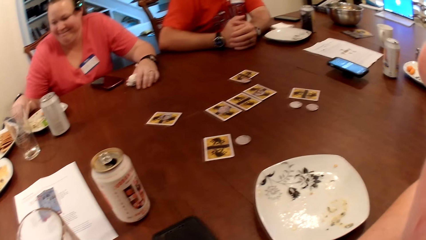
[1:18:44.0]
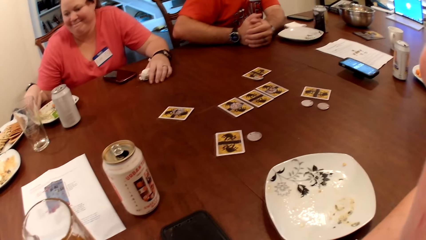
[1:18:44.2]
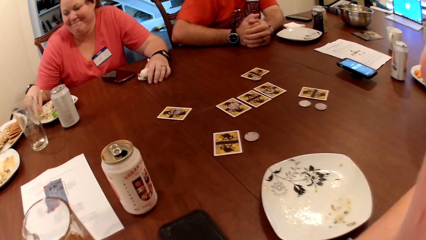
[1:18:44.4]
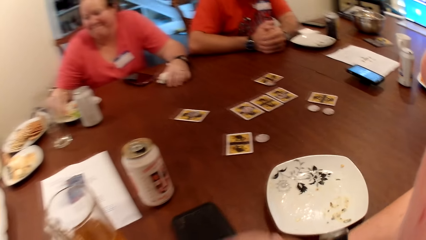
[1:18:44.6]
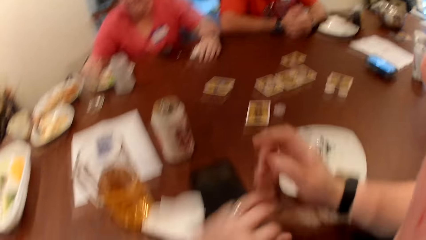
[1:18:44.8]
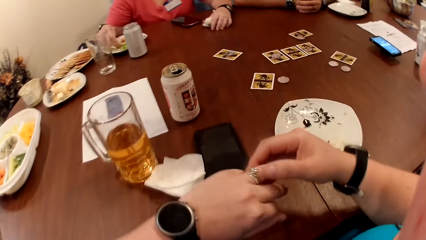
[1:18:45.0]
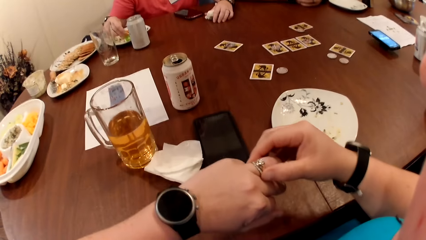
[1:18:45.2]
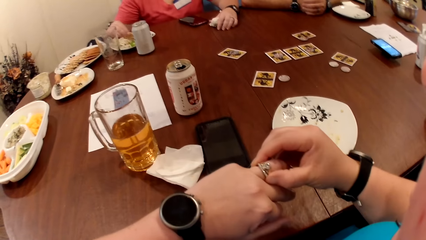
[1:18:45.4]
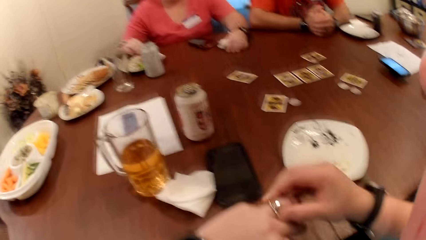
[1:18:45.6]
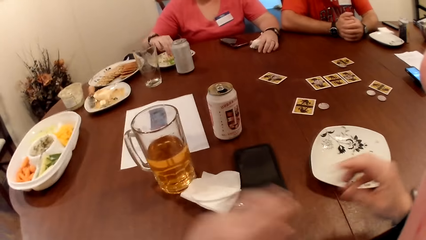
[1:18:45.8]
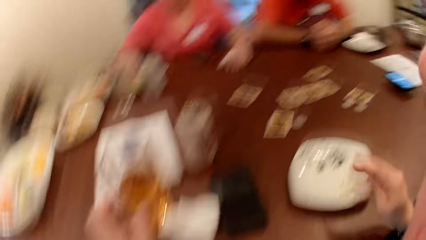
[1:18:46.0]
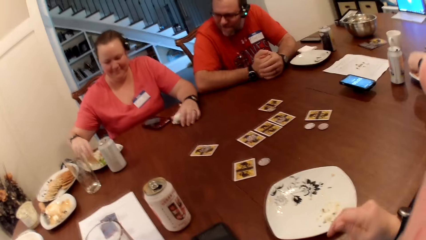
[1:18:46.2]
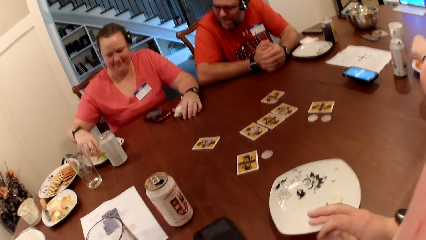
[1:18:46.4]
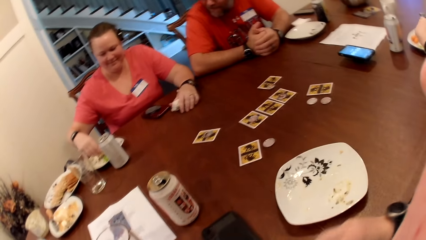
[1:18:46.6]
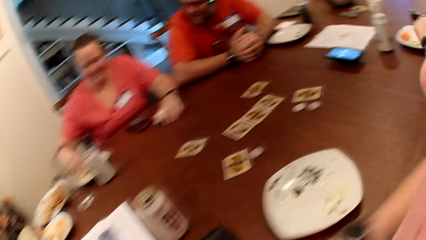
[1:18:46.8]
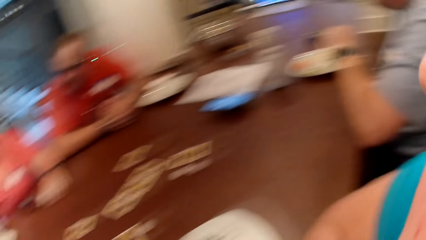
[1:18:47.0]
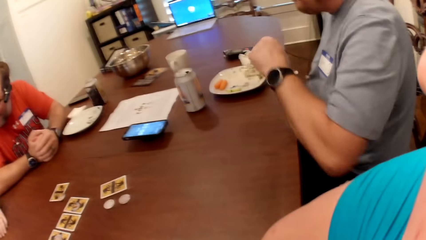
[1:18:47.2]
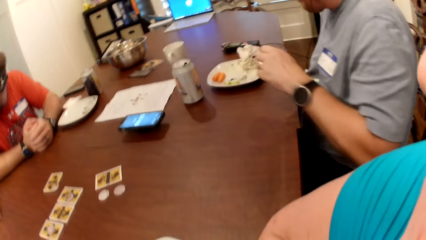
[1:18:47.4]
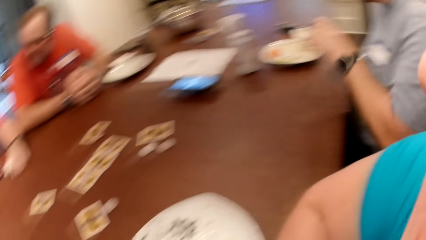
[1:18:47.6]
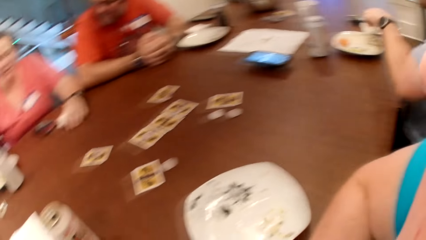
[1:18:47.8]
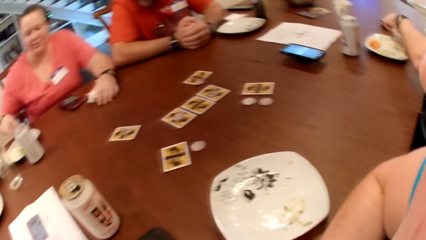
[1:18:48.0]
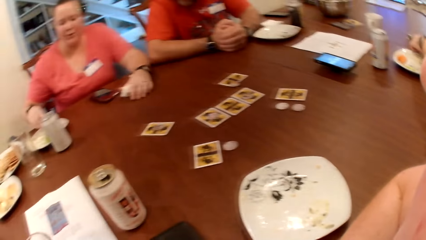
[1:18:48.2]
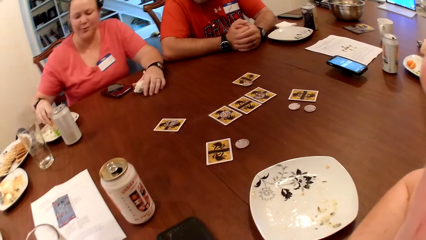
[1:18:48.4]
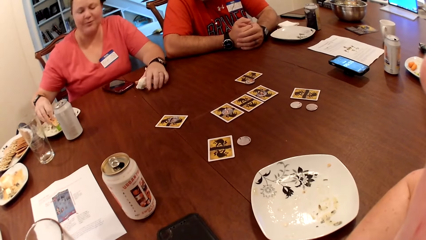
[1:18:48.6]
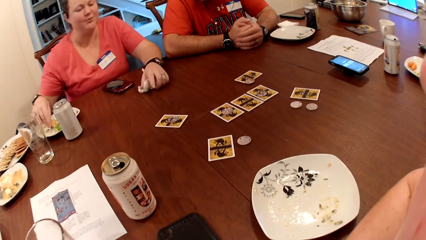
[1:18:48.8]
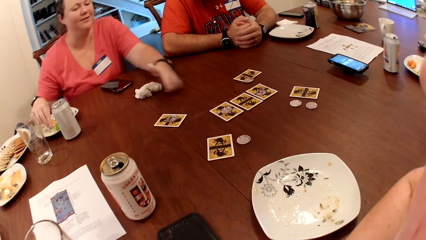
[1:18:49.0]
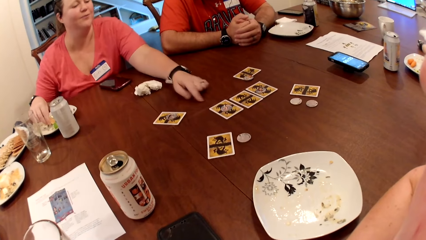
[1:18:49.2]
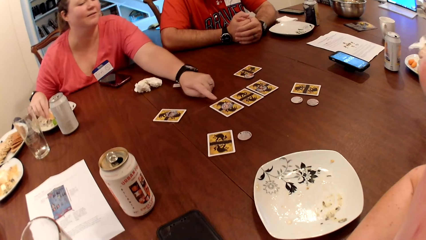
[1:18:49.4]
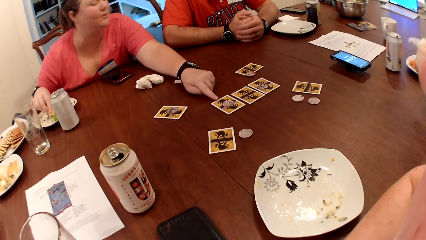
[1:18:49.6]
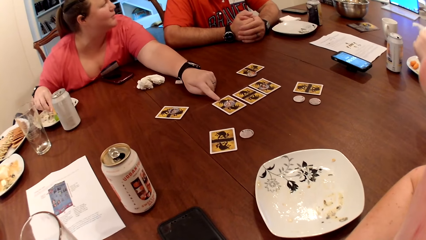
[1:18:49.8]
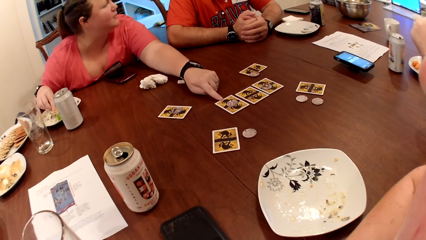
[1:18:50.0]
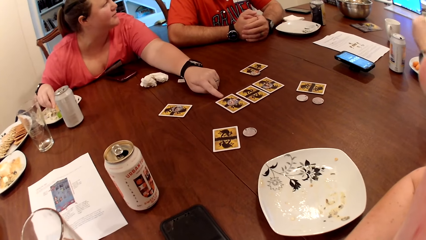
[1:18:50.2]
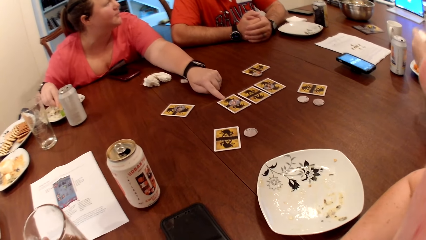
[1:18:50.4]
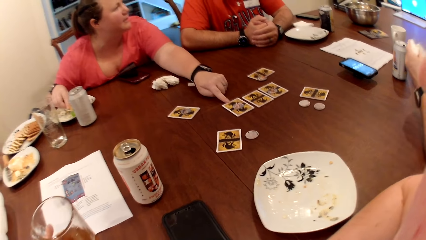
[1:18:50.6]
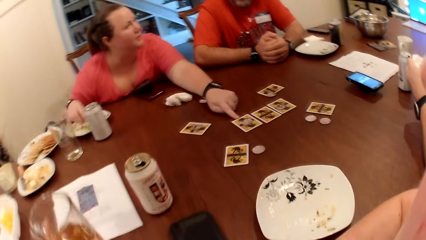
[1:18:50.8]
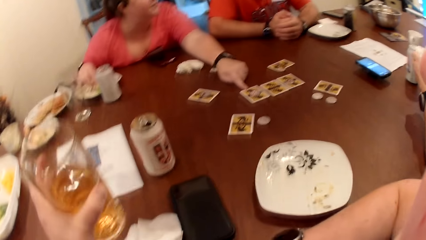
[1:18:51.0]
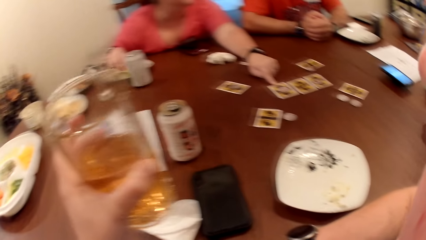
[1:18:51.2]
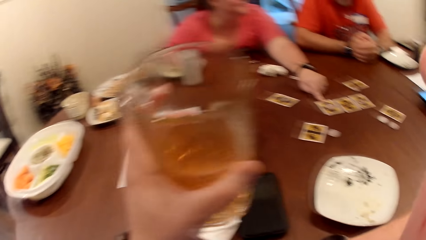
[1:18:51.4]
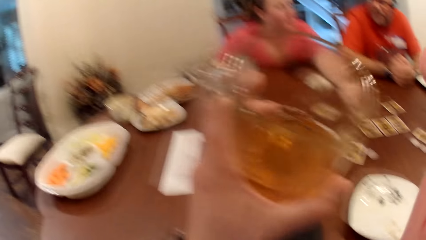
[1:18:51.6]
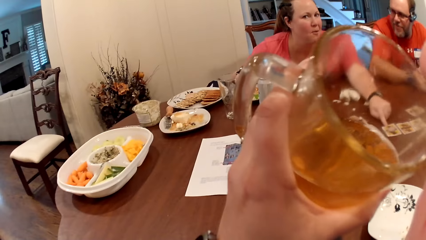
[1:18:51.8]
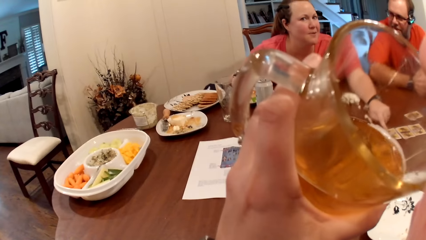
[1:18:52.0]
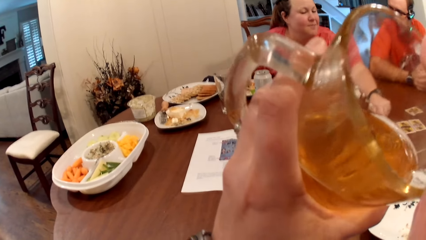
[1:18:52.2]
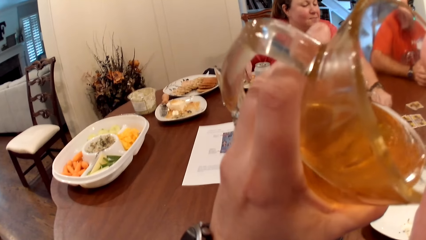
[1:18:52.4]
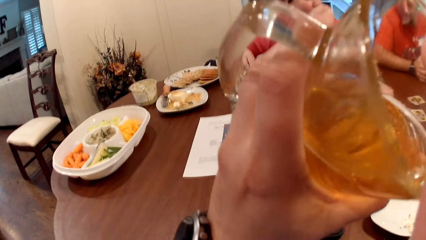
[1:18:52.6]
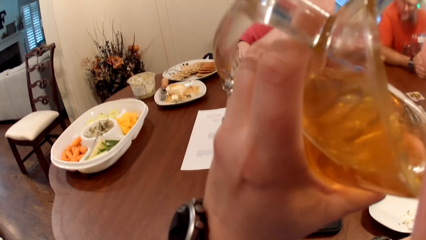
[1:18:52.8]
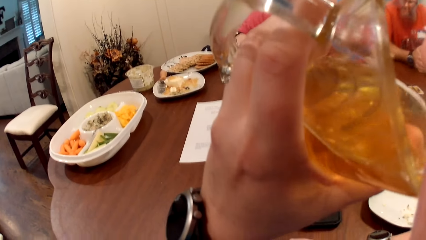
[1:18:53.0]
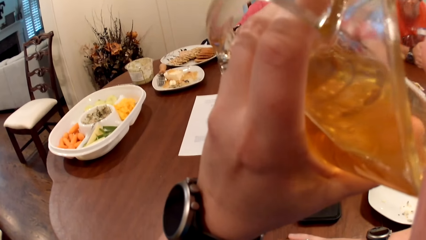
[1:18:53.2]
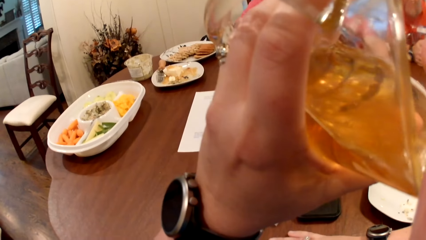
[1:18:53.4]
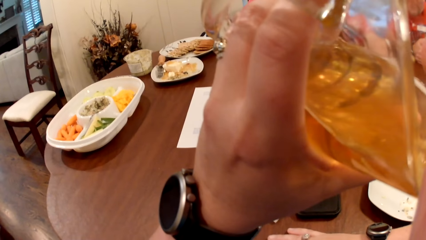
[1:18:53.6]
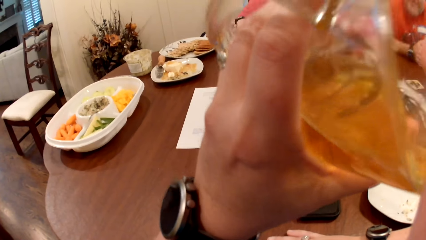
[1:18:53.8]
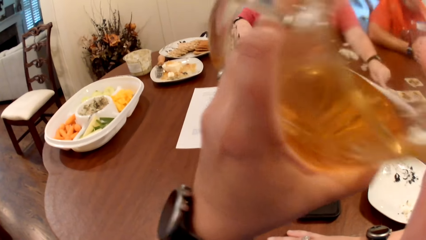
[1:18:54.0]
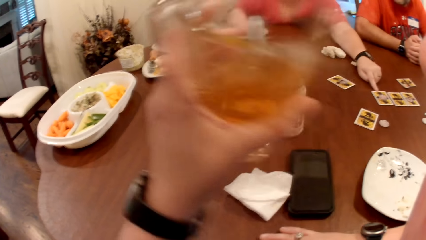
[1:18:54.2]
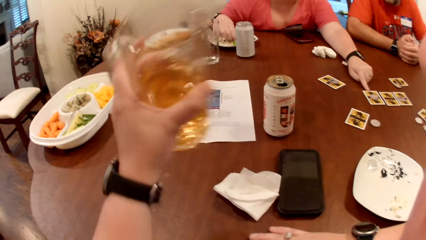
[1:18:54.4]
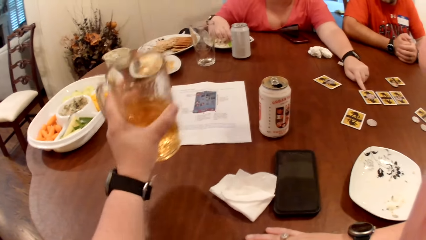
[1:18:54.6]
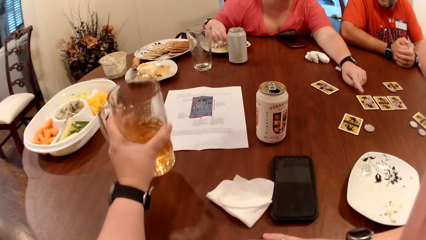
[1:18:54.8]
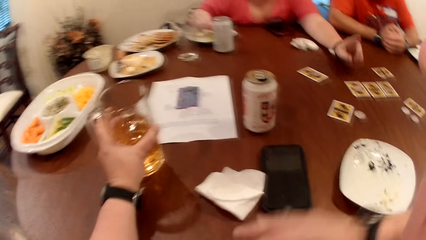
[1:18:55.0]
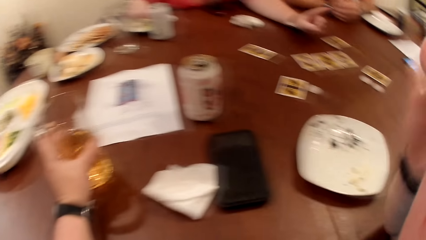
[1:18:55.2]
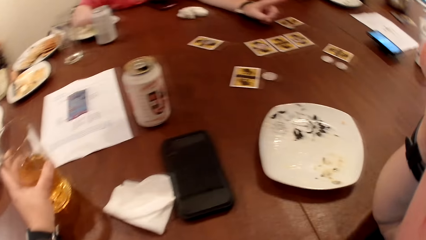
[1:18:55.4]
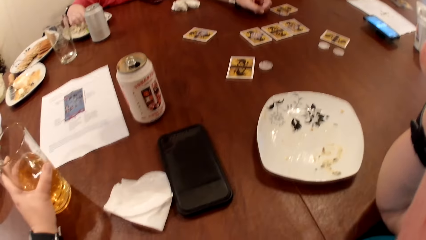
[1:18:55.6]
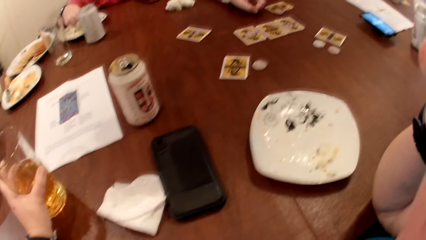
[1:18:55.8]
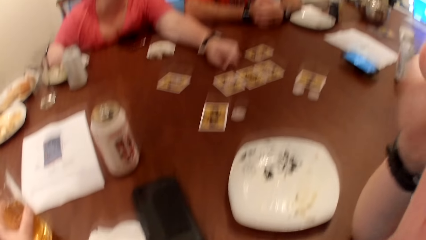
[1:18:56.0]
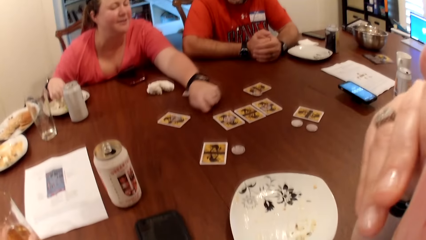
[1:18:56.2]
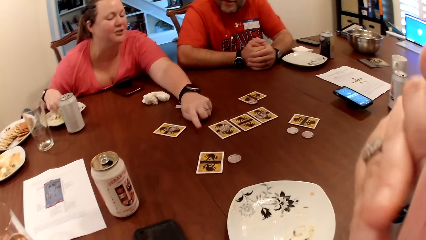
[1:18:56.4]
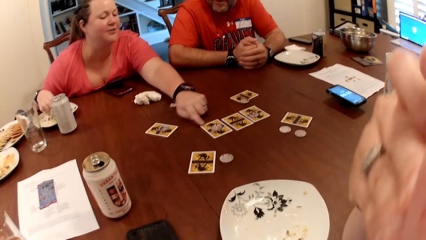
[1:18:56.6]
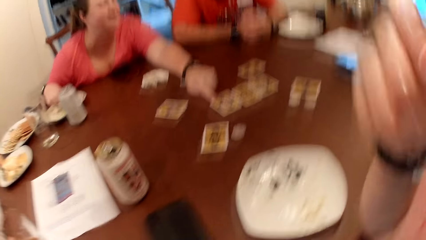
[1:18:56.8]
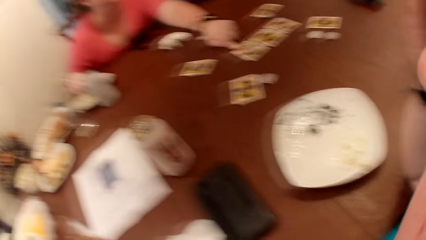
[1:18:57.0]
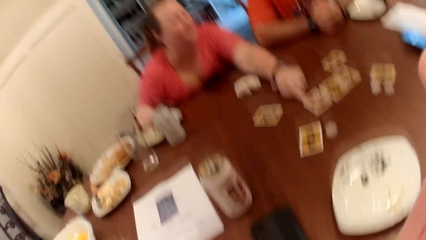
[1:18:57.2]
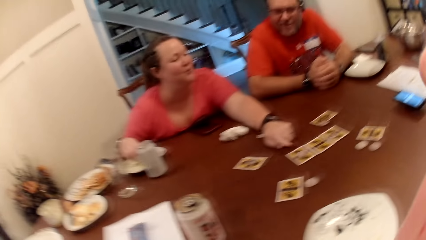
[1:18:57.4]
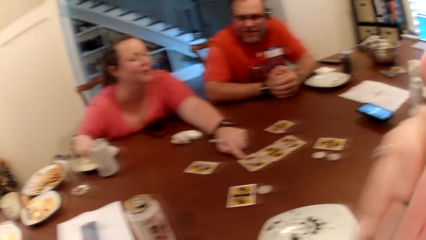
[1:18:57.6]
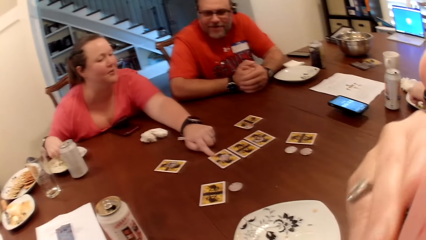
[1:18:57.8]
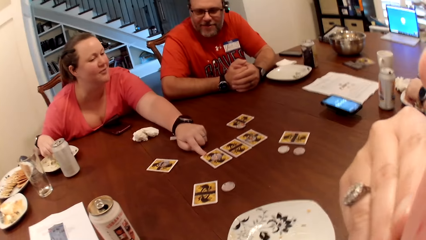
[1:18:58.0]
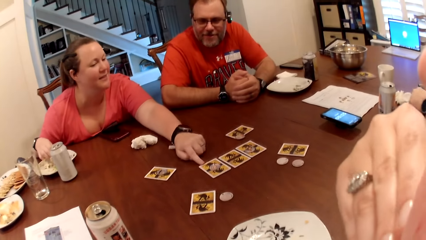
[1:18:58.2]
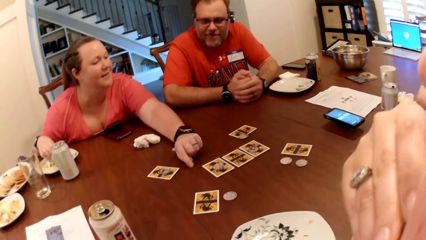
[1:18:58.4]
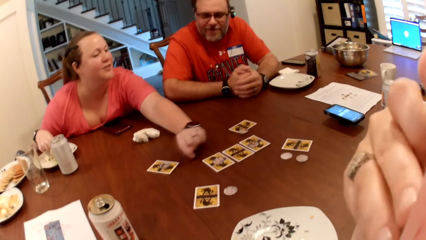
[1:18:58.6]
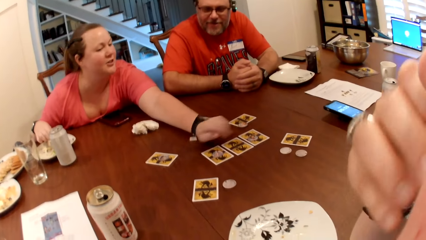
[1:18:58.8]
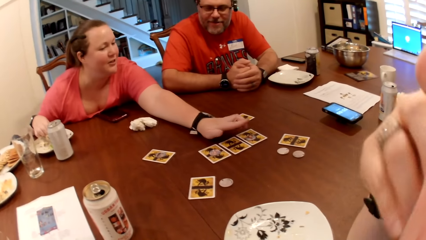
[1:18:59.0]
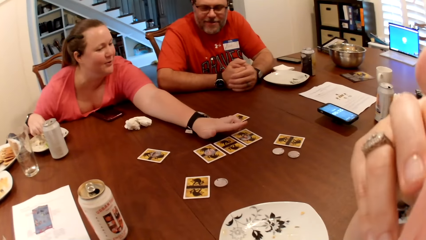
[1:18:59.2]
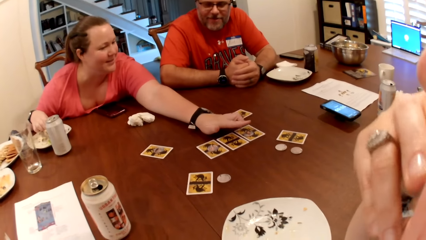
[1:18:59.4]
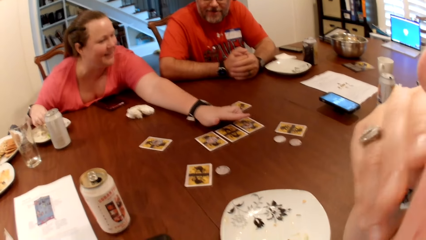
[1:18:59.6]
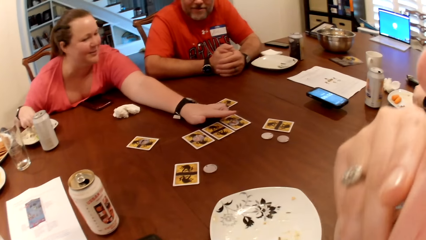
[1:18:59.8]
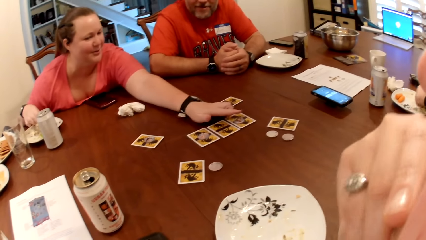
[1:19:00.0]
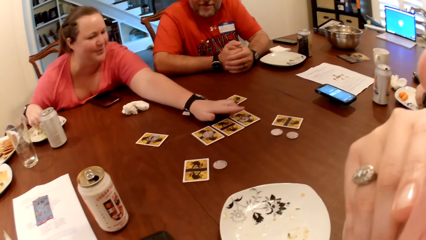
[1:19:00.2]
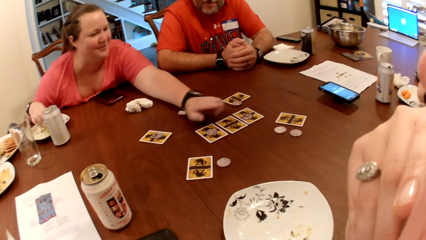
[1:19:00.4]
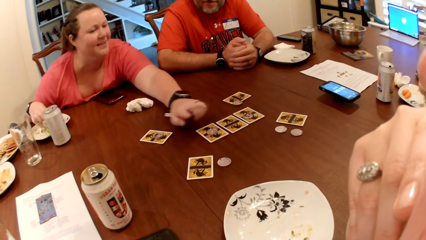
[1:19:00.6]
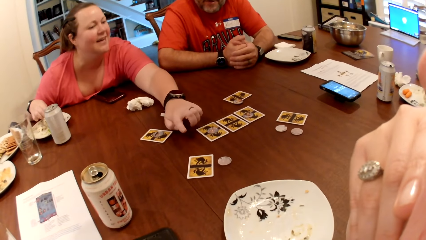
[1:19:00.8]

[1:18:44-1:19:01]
The camera wearer adjusts a ring on her left hand with her right hand. A man moves the hand on the dish. The man picks up a paper towel from the table with his left hand. A woman places the paper towel on the table with her left hand and touches the card on the table with her left hand. The man cleans his left hand with the paper towel. The camera wearer picks up a cup or glass from the table with her left hand. She drinks from the cup in her left hand. She puts the glass down and moves the hand to the face. She cleans her mouth with her right hand. The woman moves the hand on the cards on the table.
